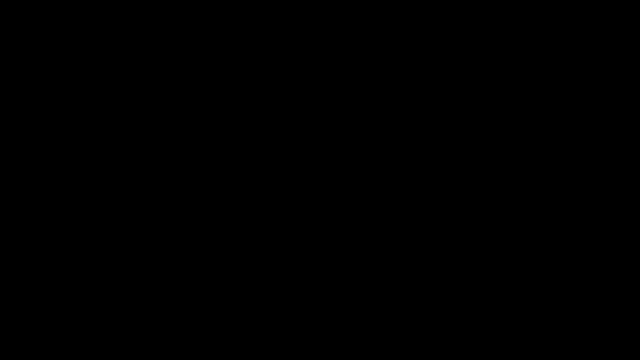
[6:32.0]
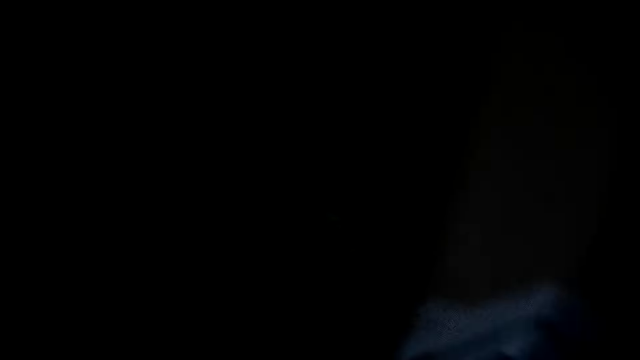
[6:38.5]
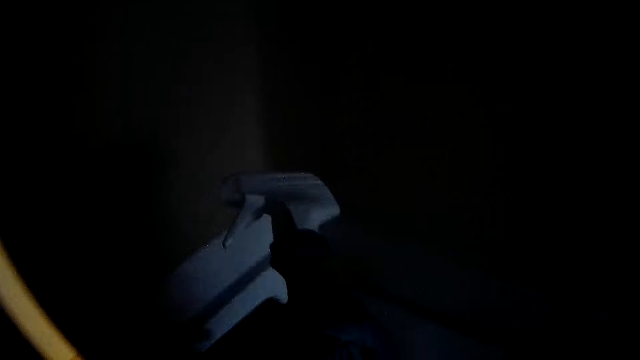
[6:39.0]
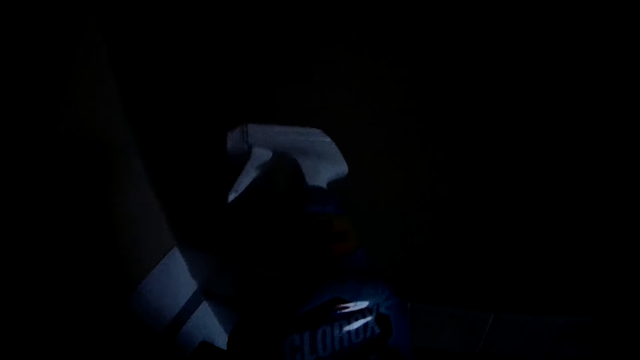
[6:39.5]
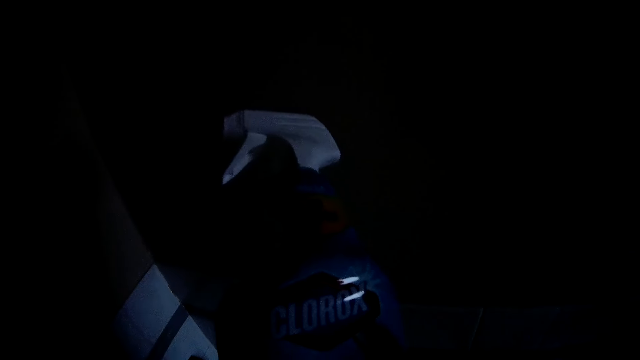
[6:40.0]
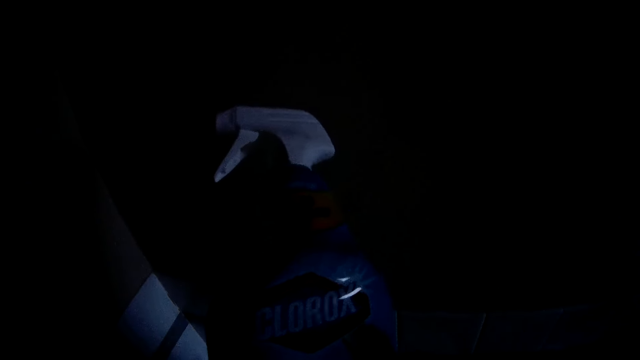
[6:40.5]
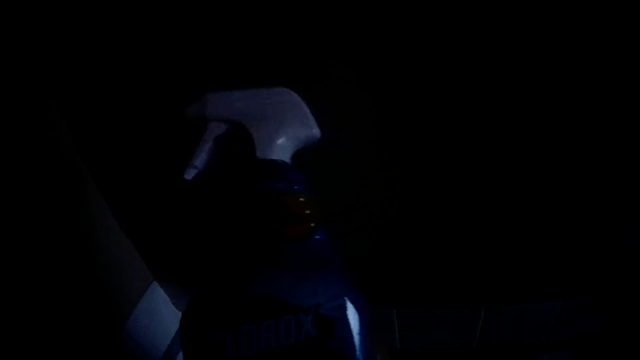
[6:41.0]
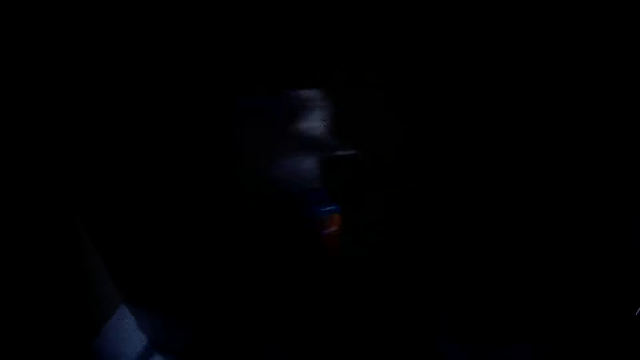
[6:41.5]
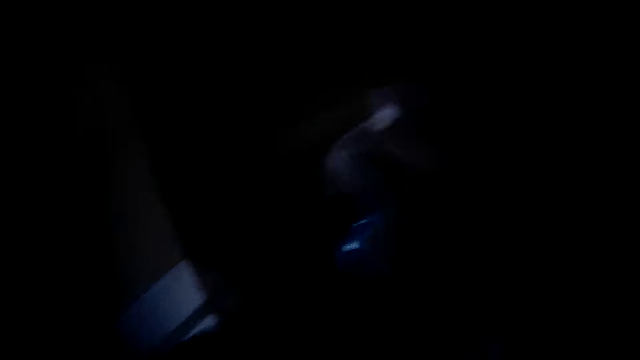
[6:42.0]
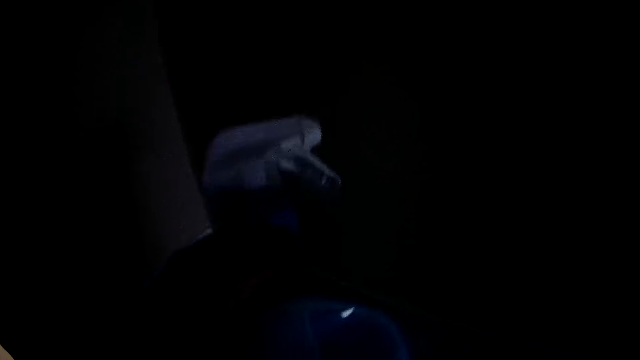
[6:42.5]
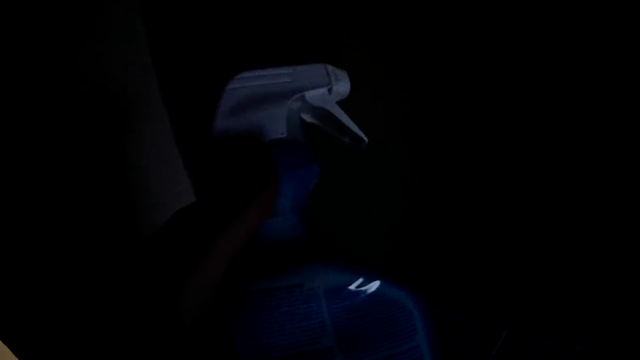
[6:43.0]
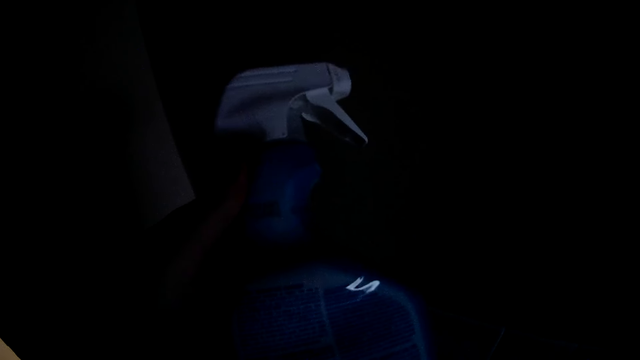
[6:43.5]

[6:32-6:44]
The camera wearer looks at the Clorox. They pick up the cleaning spray.
